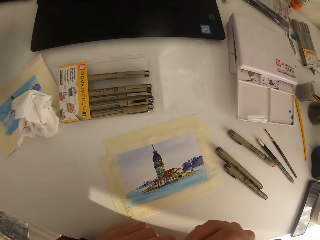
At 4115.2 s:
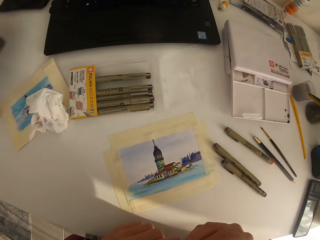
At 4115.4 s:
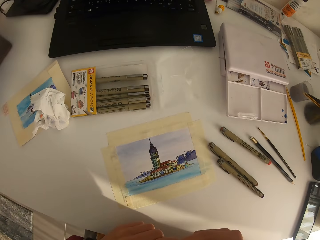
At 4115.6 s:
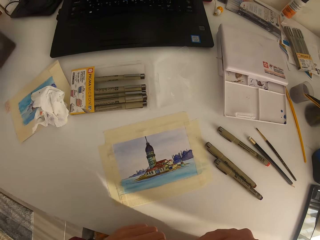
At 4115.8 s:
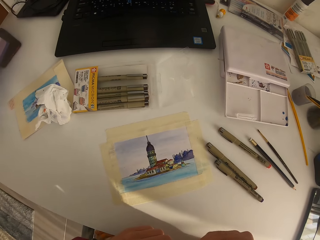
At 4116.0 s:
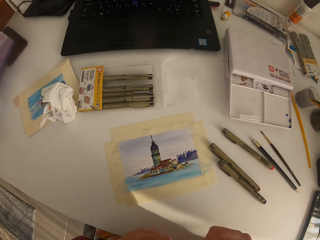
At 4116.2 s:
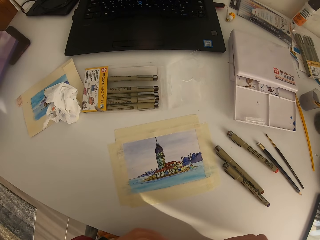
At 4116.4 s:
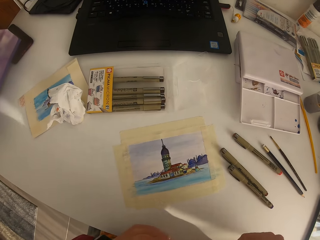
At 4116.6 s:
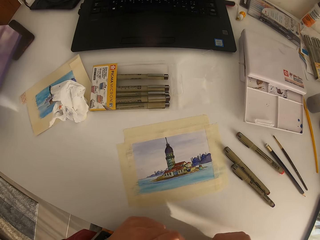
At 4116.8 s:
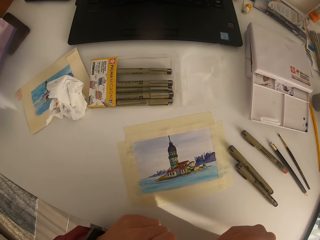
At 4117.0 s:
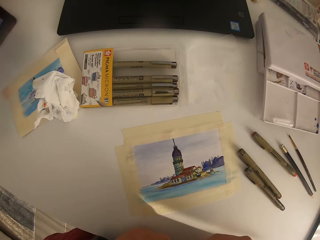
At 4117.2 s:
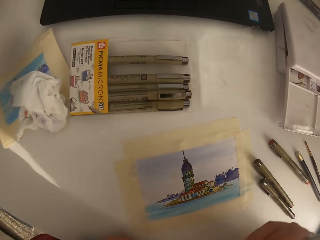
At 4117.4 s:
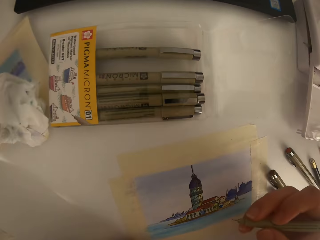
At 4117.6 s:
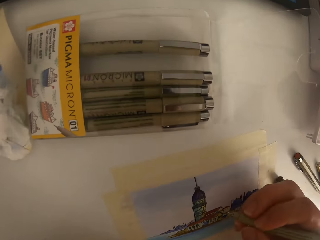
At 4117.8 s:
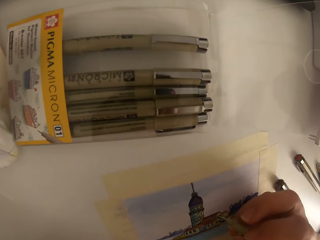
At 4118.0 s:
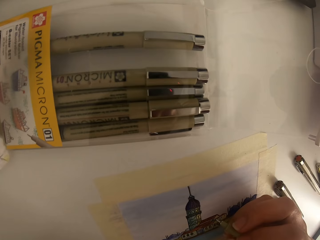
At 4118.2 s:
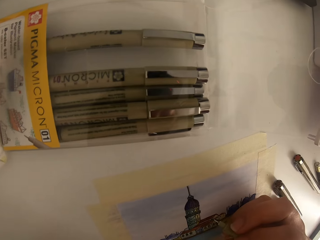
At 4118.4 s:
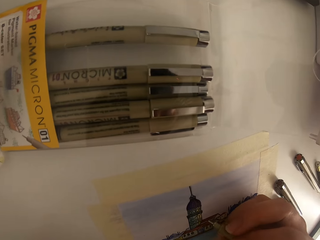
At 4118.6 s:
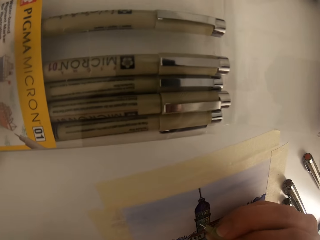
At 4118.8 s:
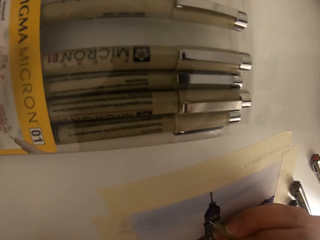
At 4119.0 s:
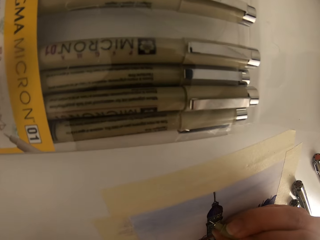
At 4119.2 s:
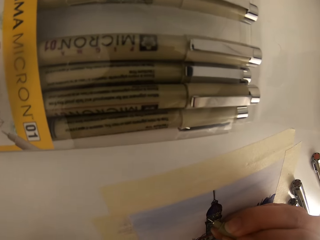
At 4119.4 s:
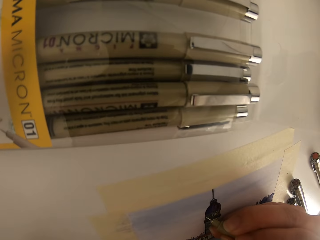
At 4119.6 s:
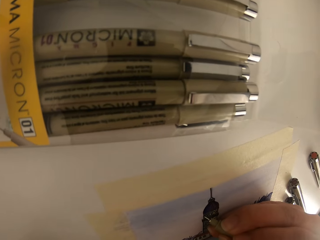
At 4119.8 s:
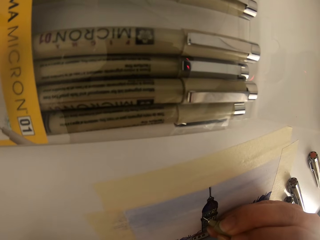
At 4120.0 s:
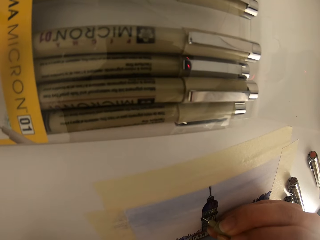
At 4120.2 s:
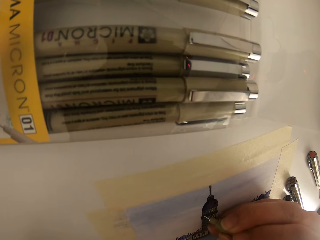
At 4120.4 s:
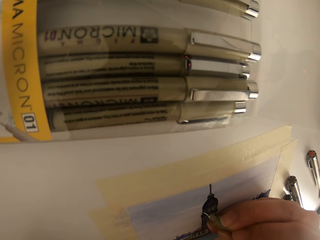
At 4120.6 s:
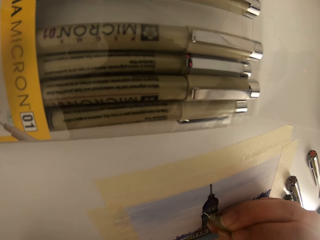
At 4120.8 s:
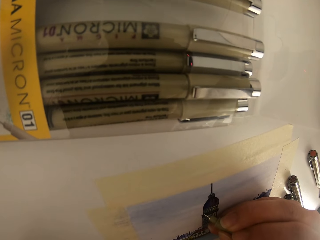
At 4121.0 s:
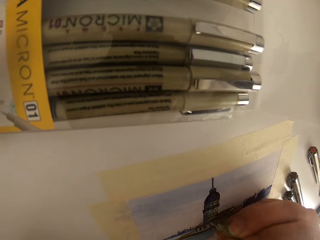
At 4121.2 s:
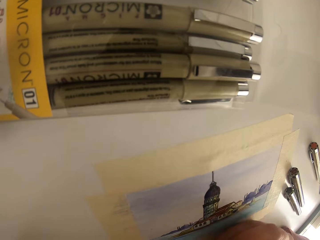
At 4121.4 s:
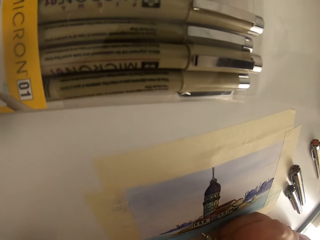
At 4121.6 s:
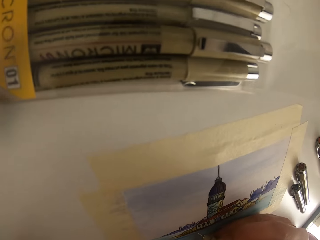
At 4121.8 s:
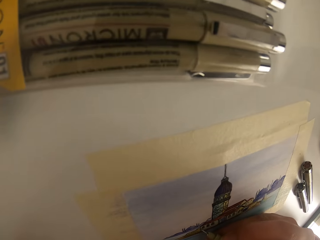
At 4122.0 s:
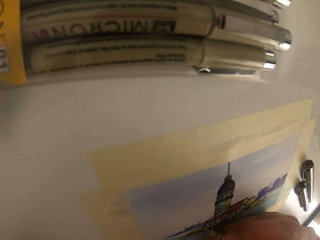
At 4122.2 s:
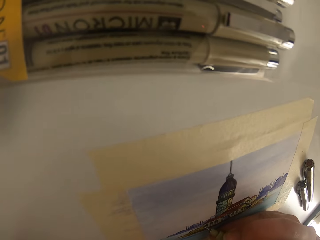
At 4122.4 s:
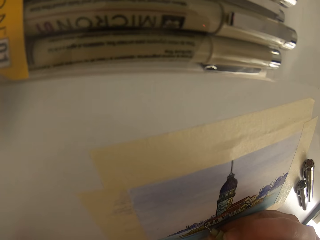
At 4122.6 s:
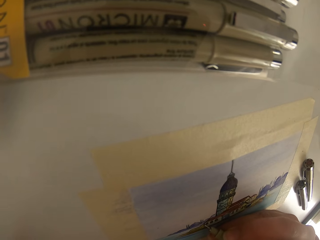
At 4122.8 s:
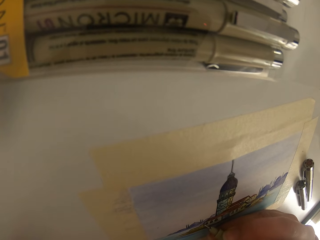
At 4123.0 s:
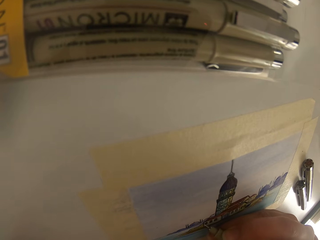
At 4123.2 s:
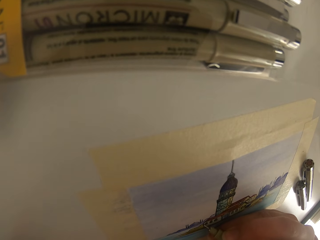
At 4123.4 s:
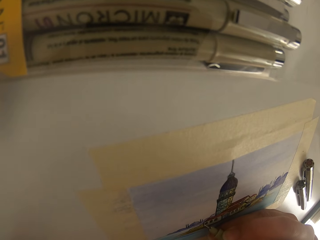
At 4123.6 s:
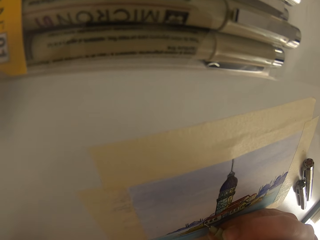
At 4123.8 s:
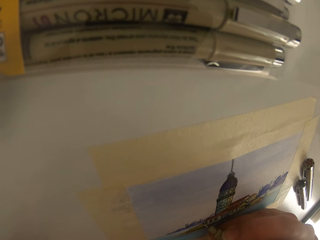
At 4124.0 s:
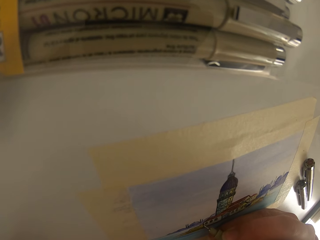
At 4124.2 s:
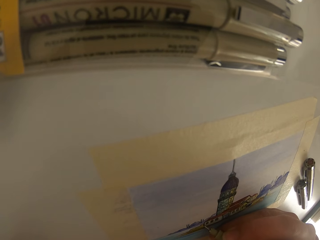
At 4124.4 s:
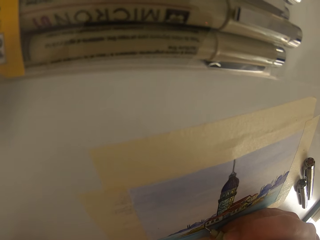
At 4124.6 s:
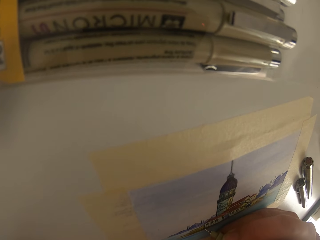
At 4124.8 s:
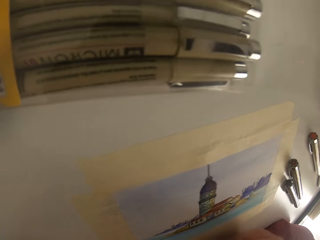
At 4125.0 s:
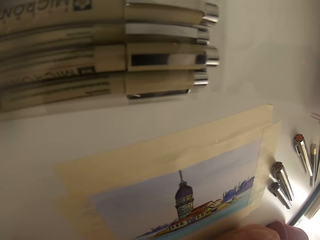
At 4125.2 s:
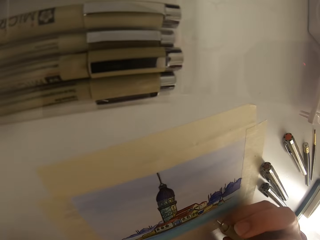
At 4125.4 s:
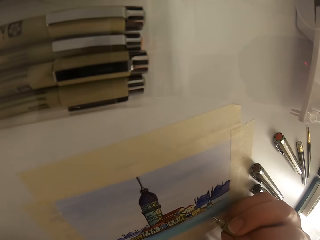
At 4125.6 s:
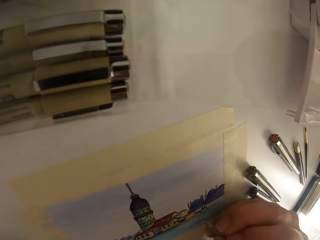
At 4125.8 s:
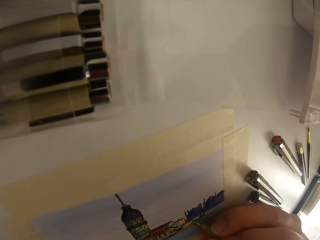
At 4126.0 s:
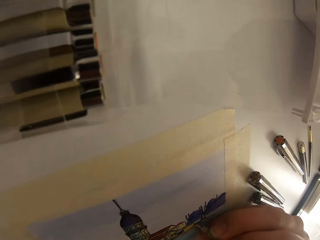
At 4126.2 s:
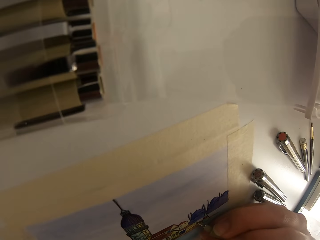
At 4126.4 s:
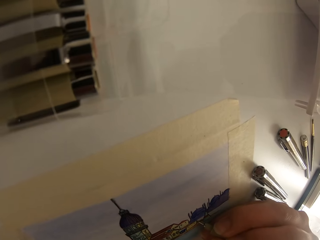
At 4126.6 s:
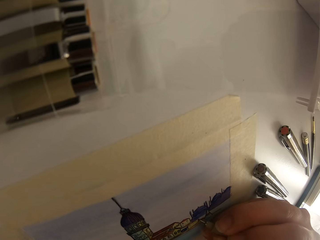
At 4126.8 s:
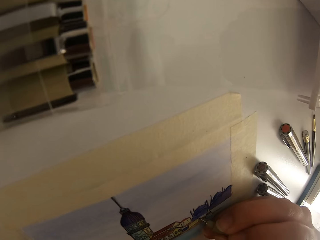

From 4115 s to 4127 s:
The camera wearer stops drawing. They lean backwards. They draw a picture on a paper.

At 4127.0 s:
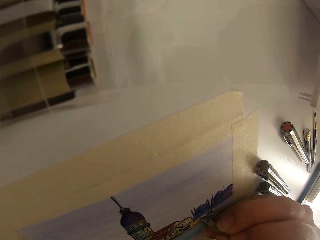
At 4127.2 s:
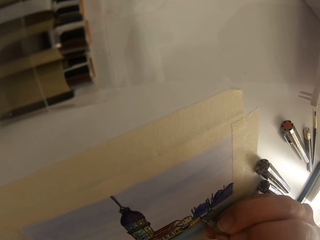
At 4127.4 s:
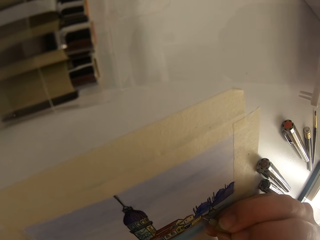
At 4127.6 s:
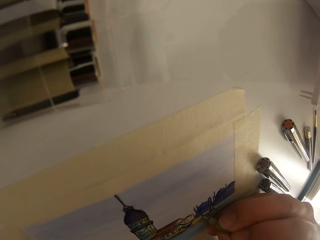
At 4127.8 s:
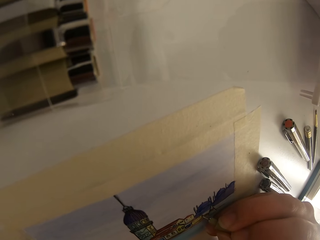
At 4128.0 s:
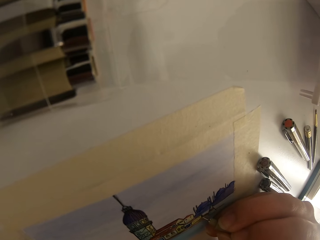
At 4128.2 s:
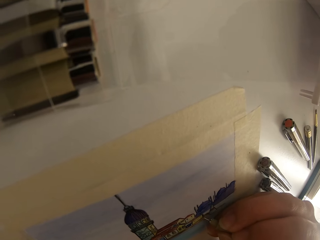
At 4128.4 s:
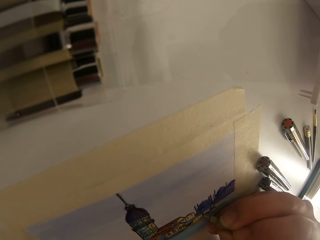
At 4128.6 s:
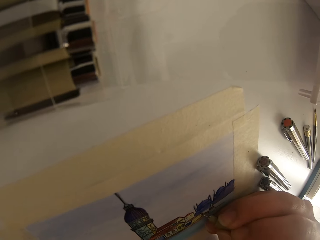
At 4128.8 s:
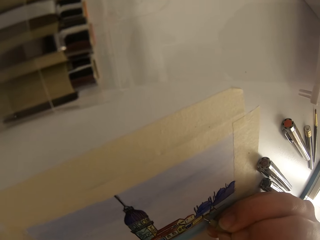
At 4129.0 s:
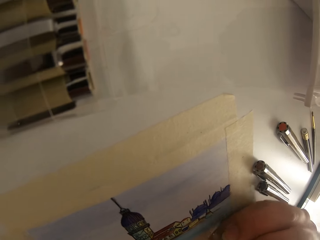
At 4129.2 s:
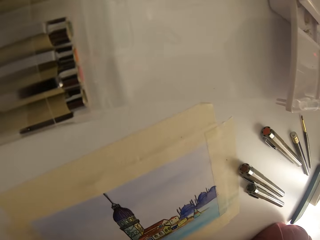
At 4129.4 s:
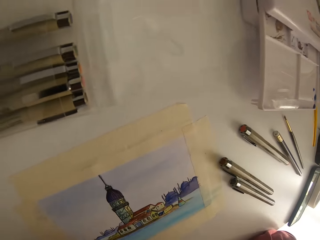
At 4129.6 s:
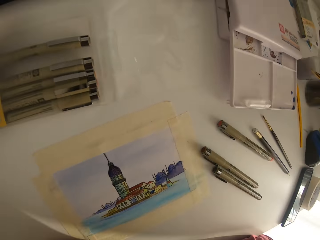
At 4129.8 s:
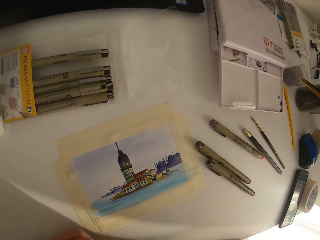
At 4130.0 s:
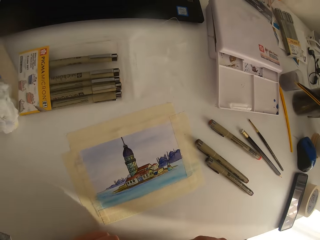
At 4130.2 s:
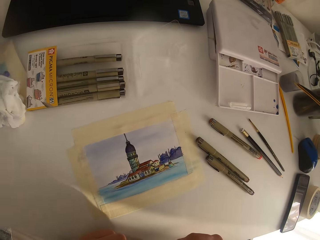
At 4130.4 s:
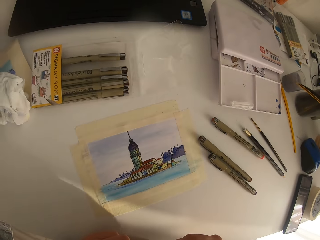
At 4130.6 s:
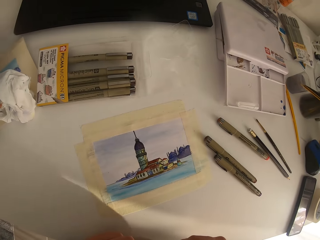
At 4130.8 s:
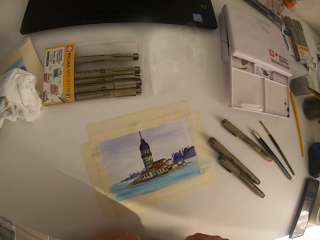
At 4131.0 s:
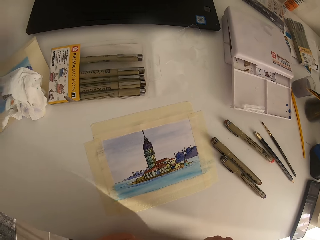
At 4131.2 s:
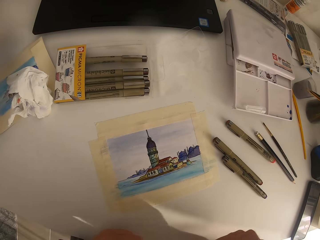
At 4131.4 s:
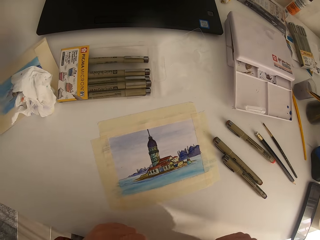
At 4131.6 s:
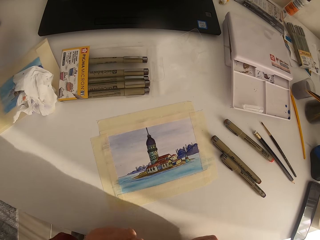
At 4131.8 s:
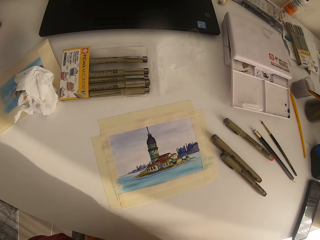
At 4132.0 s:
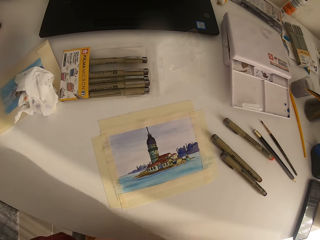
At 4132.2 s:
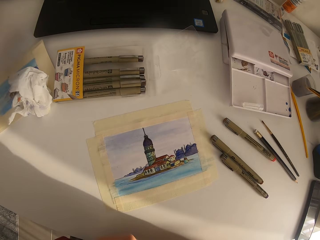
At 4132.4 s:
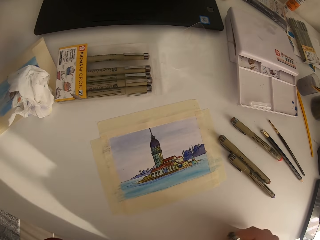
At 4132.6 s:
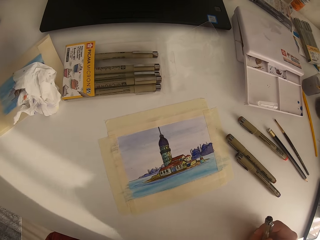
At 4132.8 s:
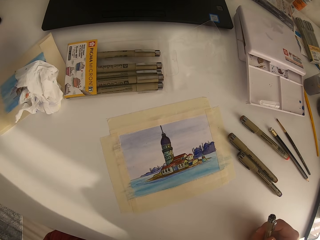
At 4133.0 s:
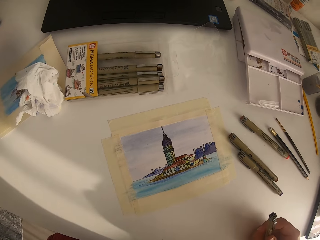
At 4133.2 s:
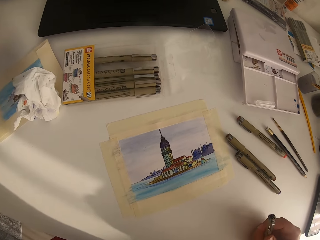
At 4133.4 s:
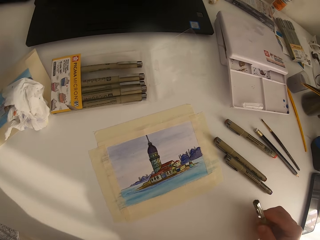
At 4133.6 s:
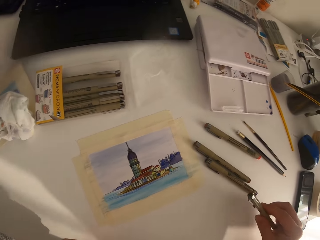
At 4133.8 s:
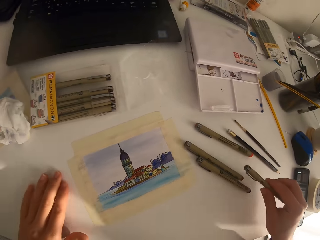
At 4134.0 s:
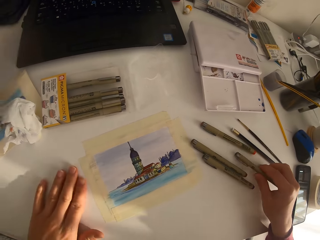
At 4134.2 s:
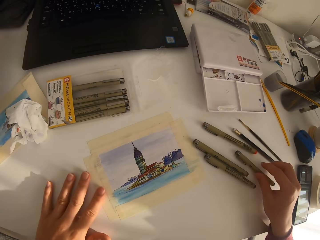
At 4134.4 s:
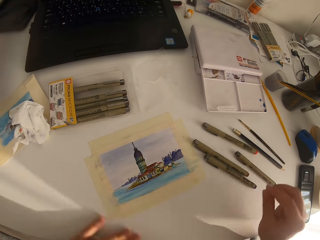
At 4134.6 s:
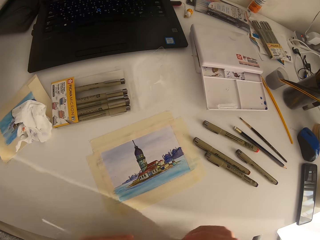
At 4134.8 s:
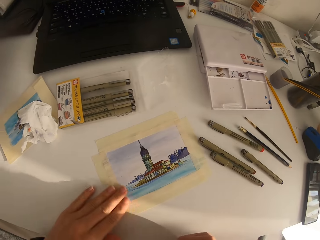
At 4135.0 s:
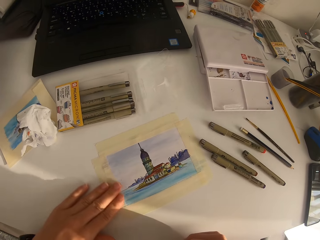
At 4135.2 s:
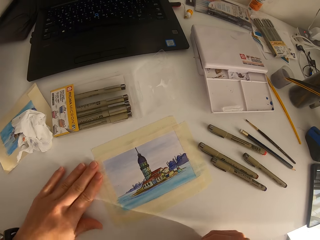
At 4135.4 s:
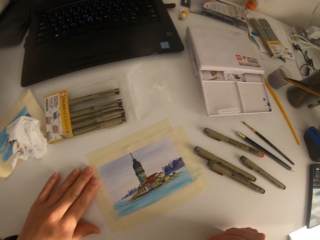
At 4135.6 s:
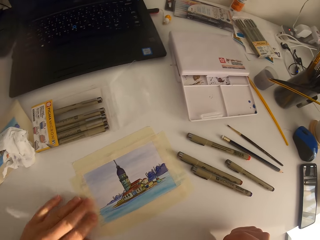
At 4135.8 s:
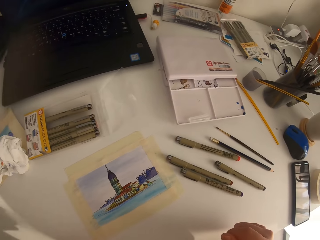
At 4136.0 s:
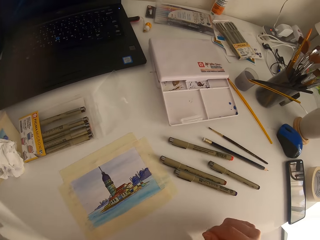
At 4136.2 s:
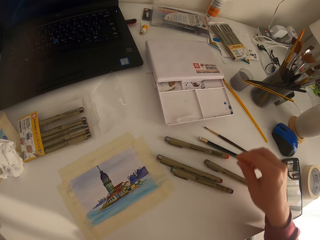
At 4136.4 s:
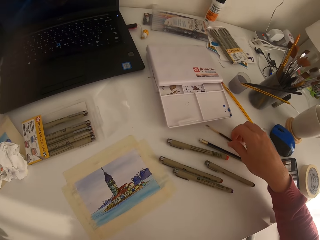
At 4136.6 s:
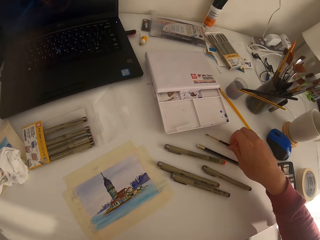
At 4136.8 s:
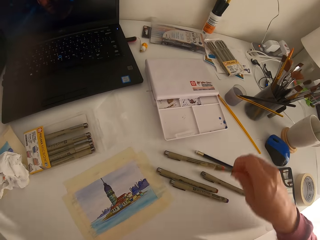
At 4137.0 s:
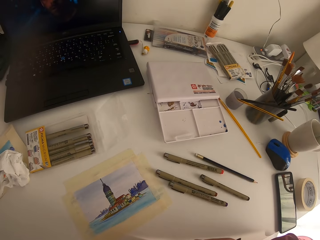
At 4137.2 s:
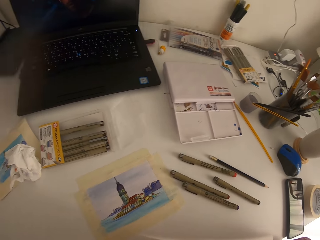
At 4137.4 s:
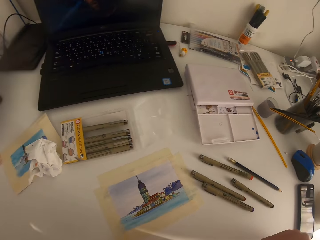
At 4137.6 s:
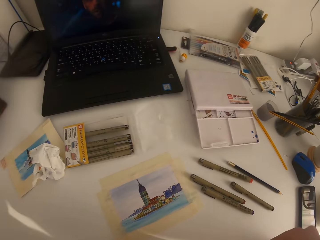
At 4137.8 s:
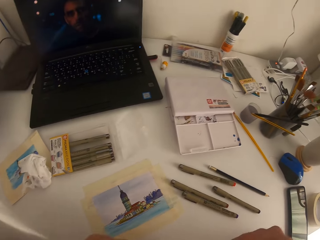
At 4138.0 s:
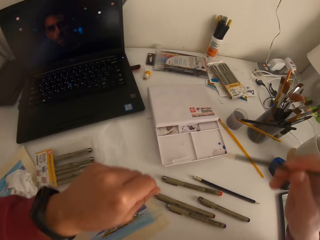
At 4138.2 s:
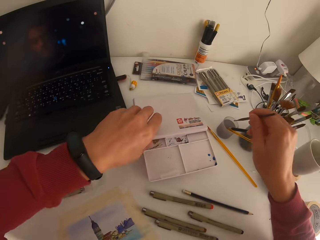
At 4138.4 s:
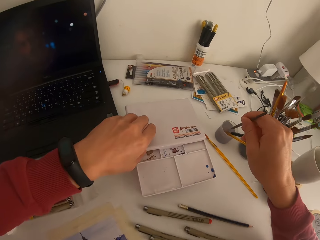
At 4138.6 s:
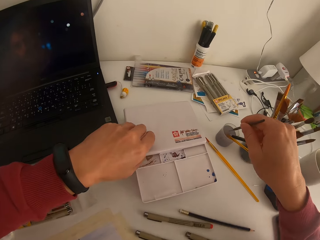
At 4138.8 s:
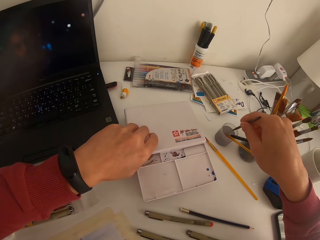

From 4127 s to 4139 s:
The camera wearer stops drawing. They lean backwards. They put the drawing pens set on the table. They pick a painting brush.
